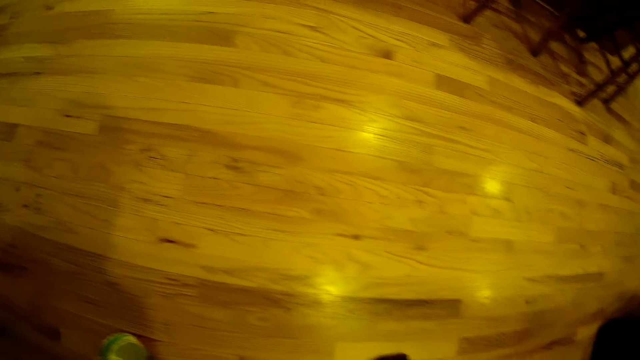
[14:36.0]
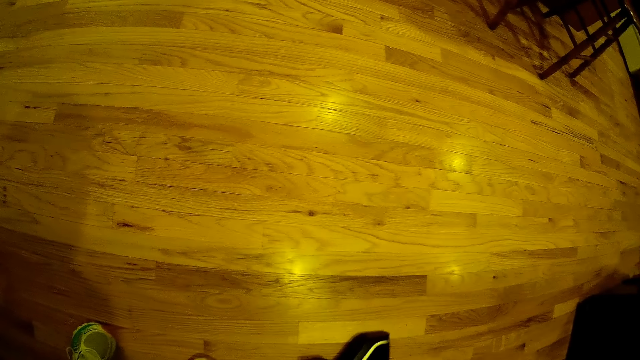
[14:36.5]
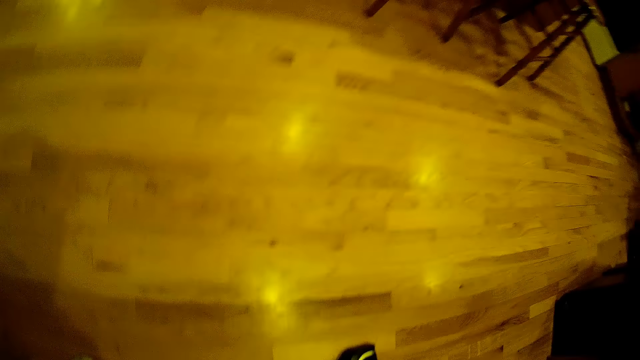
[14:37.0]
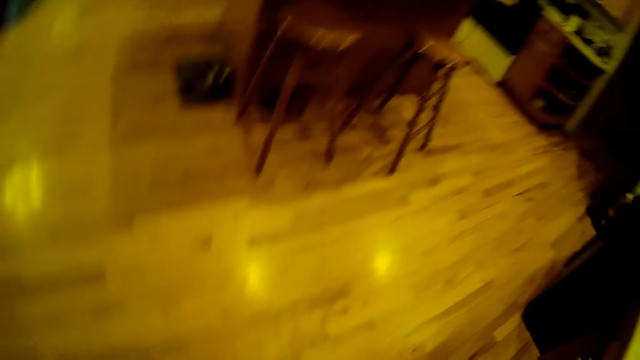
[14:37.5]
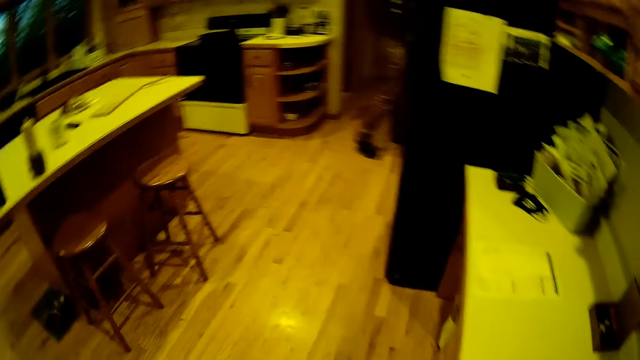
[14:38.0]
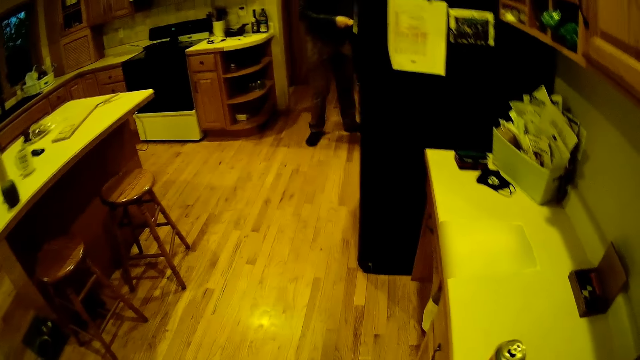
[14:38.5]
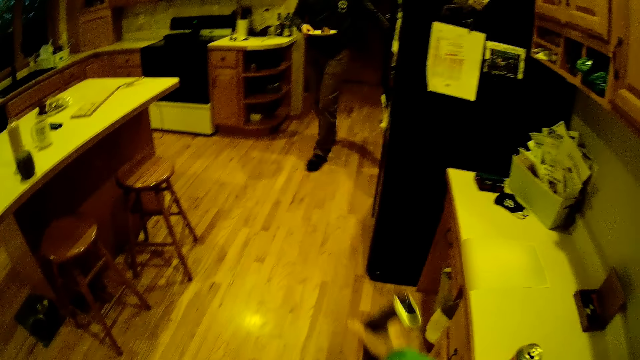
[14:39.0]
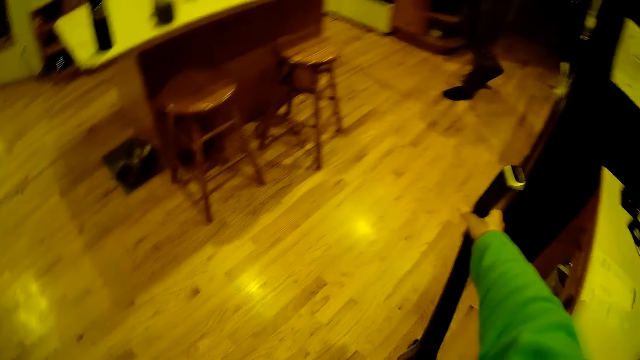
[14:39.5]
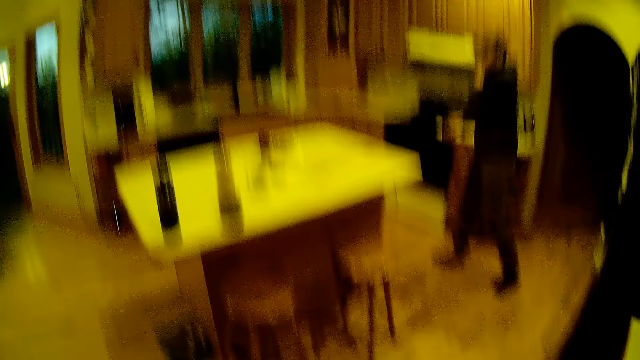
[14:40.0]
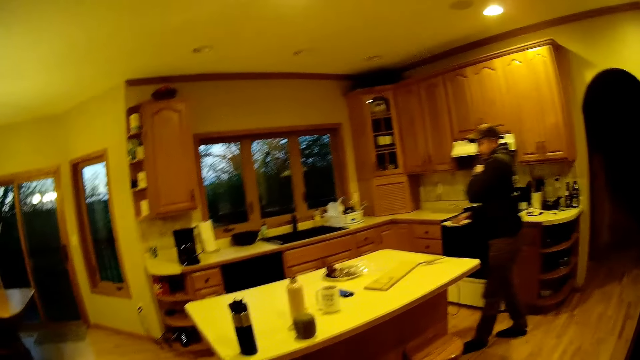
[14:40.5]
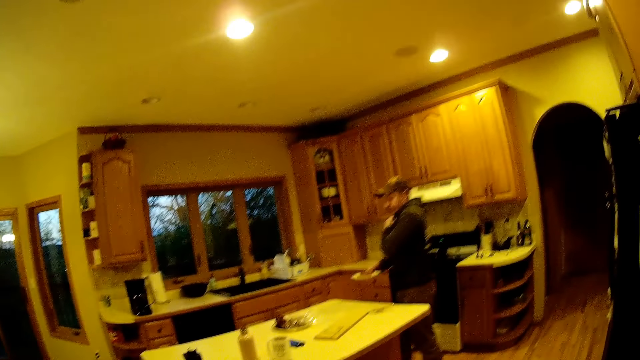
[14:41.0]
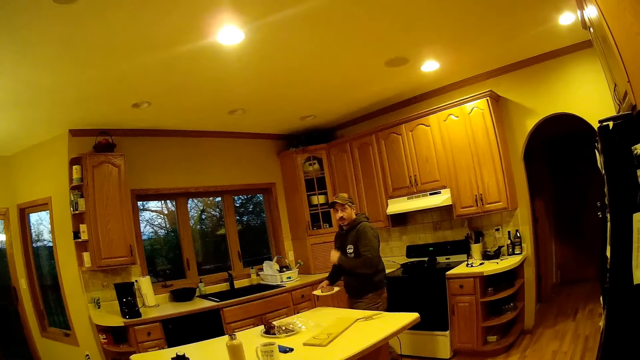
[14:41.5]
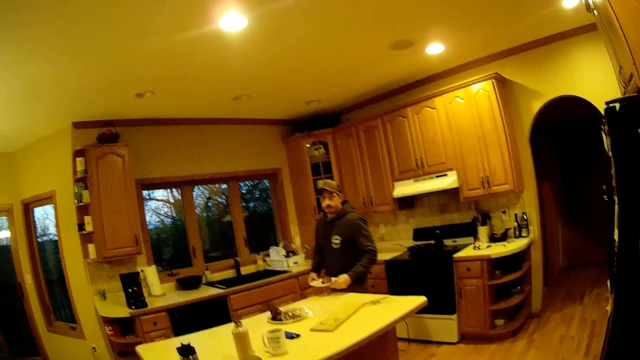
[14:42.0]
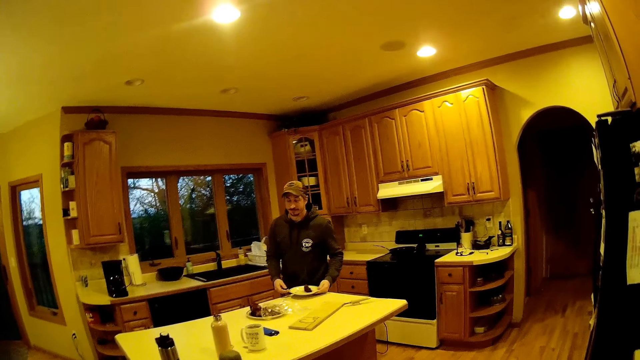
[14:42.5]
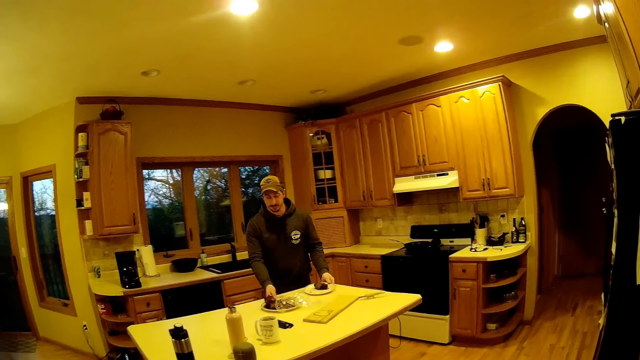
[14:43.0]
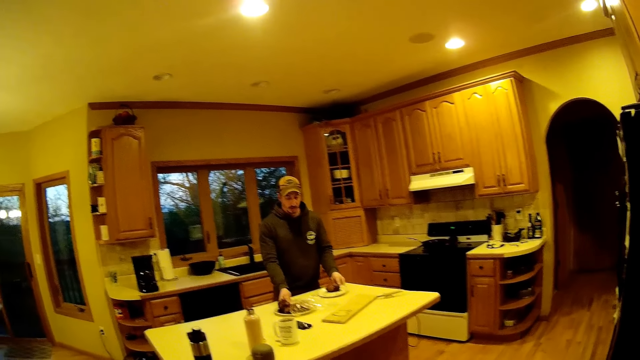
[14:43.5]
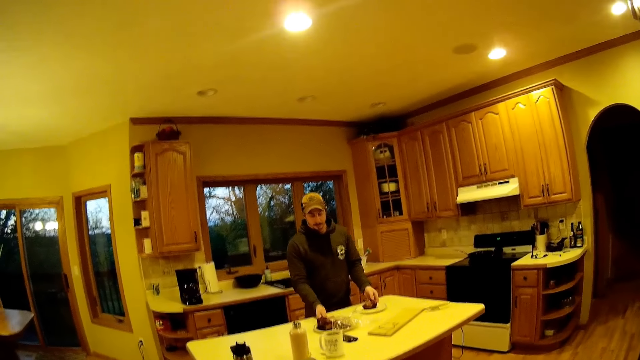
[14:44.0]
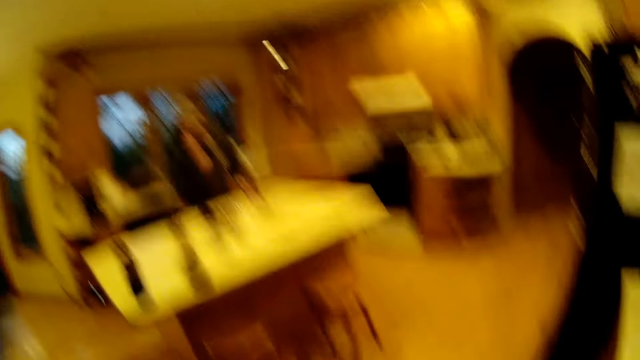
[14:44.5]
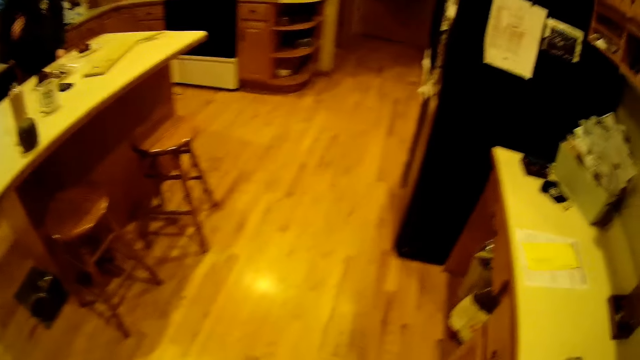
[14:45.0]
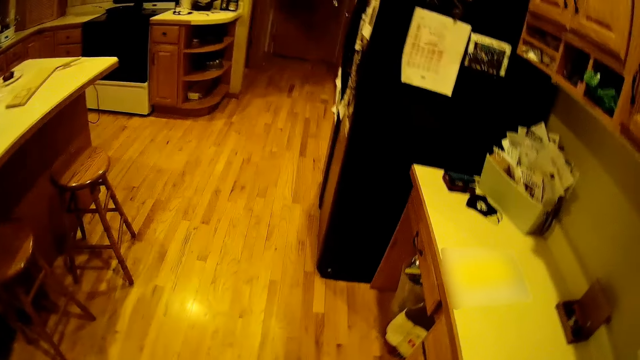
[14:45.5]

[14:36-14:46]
The man carries a plate with a piece of meat to the kitchen table with his right hand. The camera wearer adjusts the vacuum cleaner. The man drops the plate on the kitchen table with his left hand. He pushes a plate of food with plastic wrap on the kitchen table with his right hand.

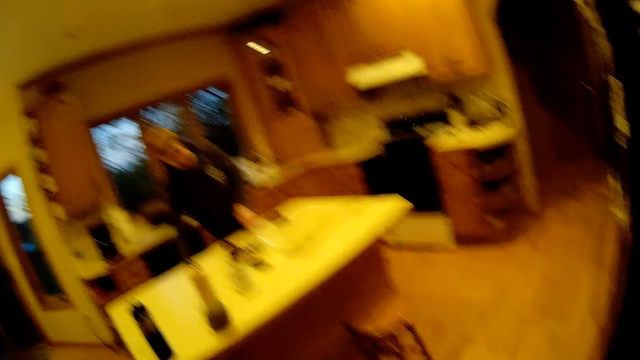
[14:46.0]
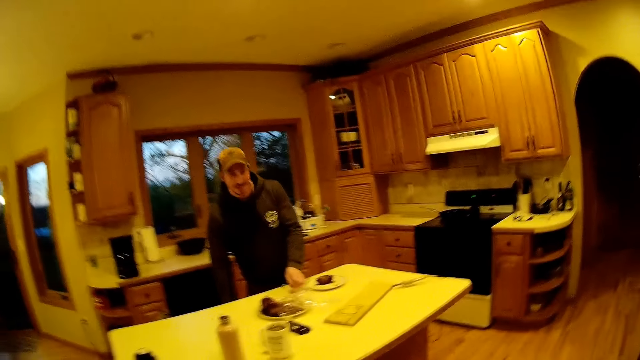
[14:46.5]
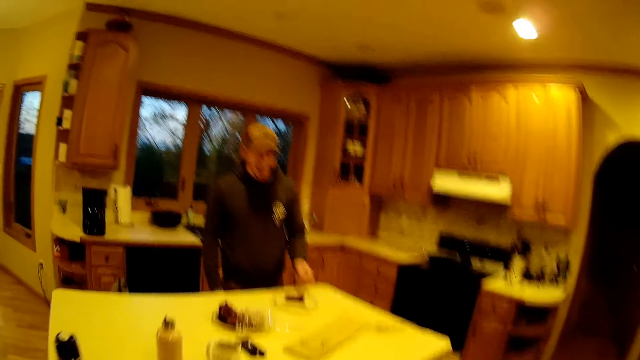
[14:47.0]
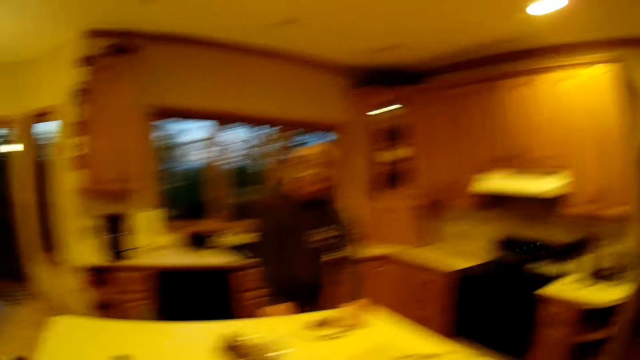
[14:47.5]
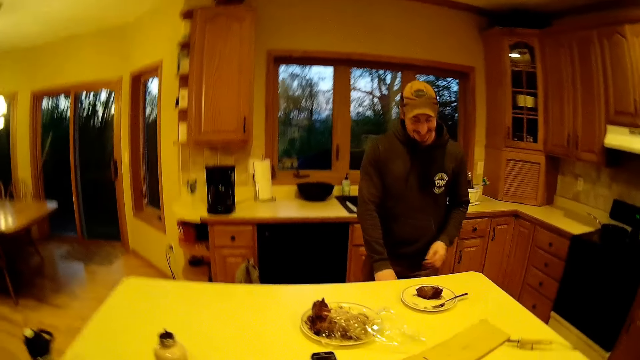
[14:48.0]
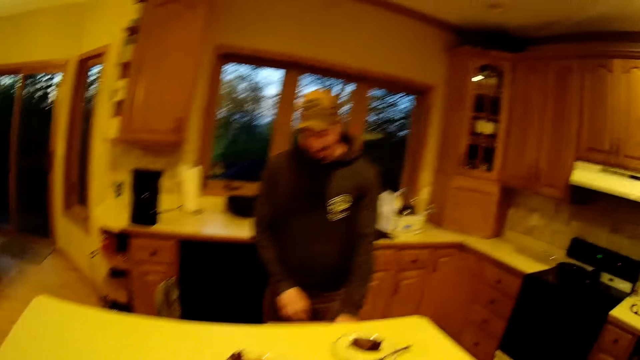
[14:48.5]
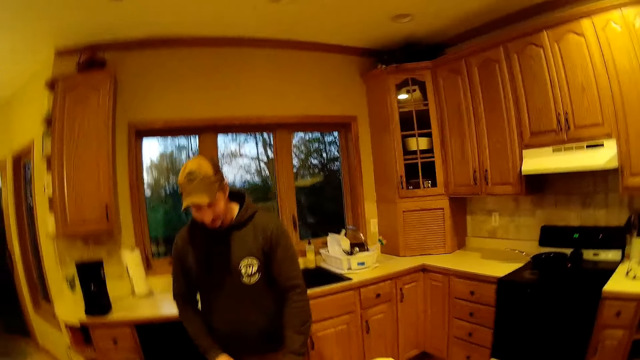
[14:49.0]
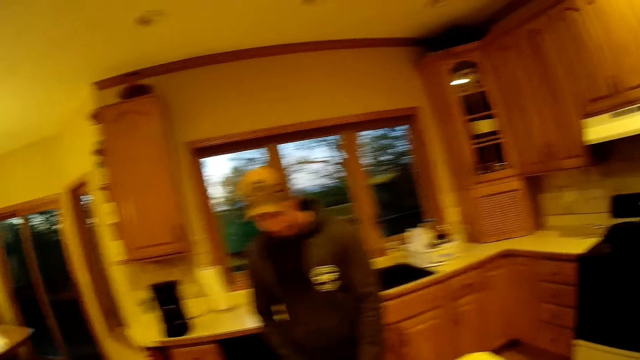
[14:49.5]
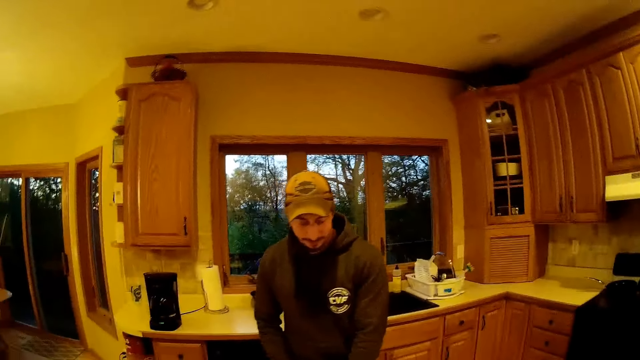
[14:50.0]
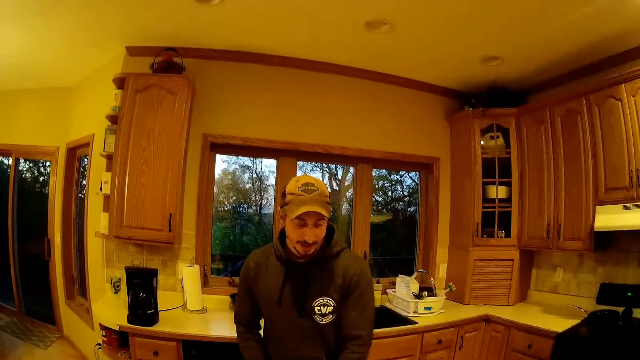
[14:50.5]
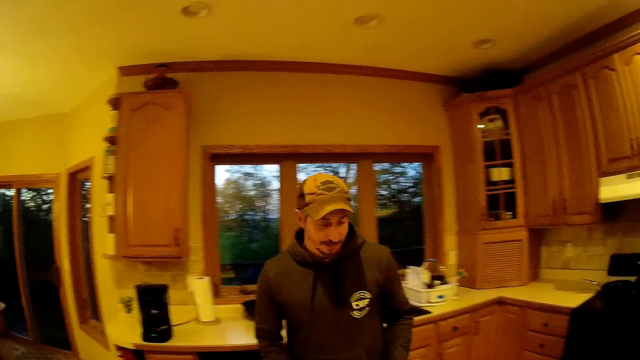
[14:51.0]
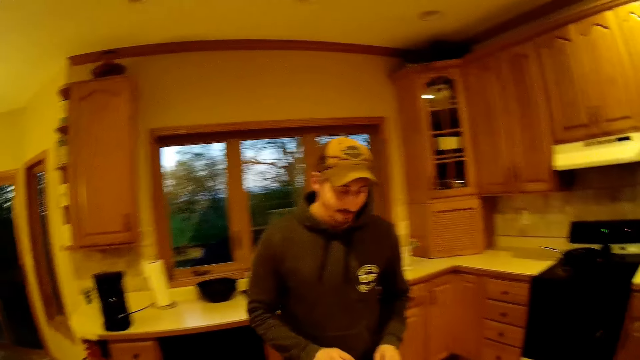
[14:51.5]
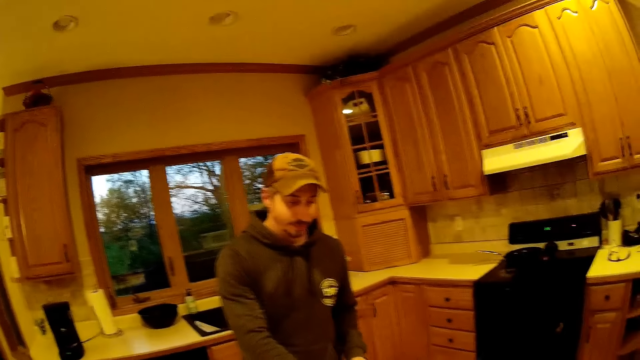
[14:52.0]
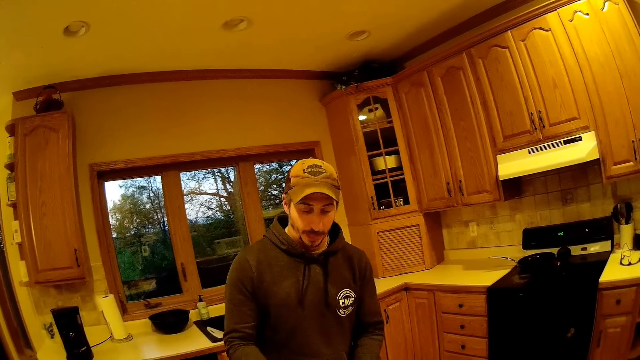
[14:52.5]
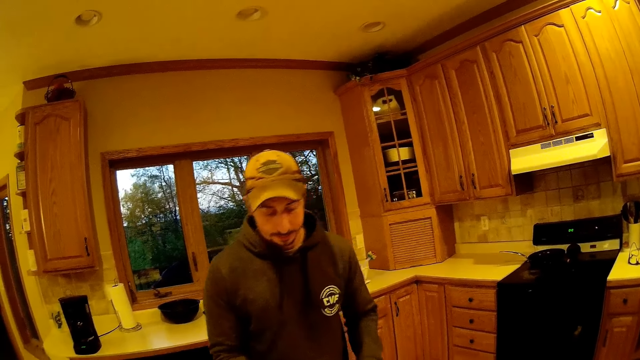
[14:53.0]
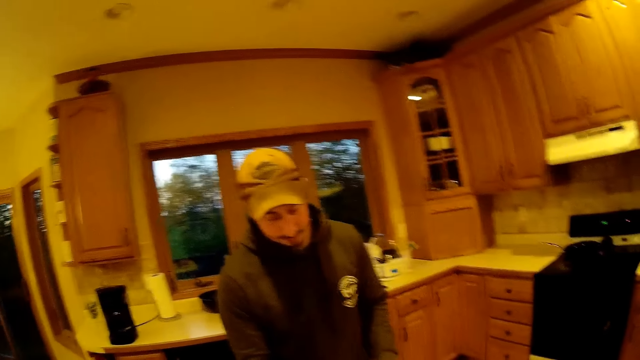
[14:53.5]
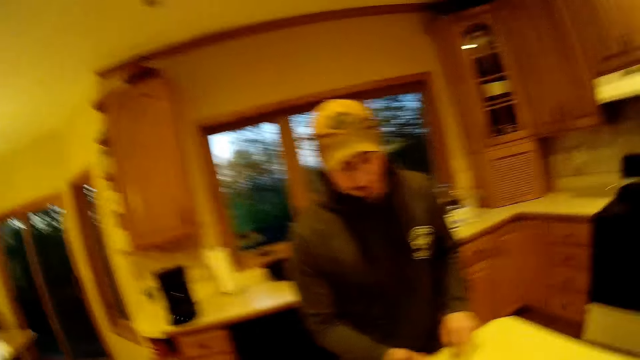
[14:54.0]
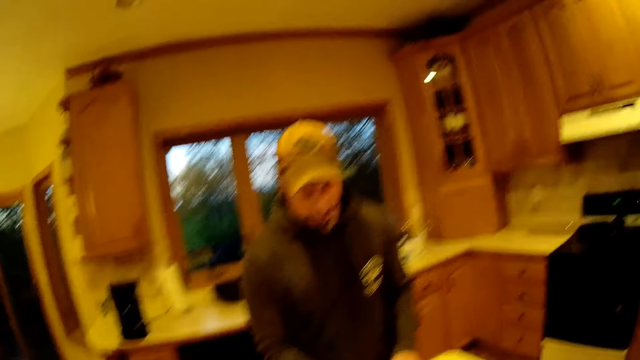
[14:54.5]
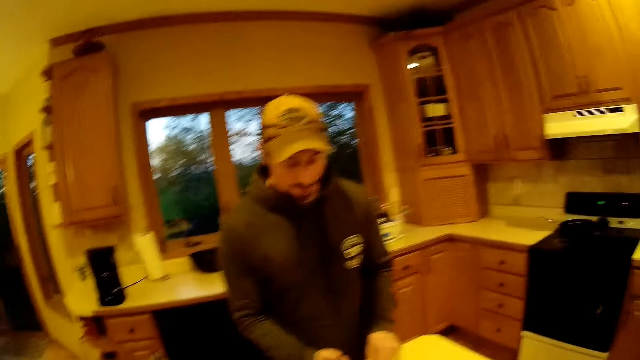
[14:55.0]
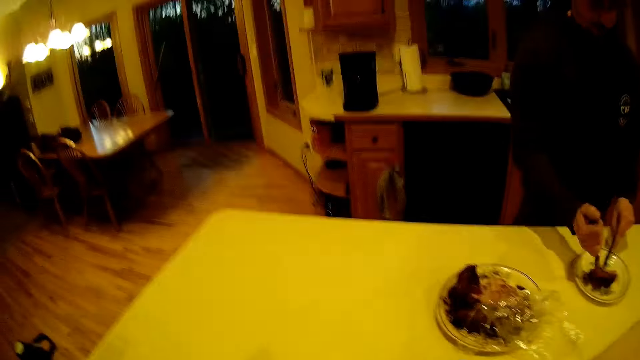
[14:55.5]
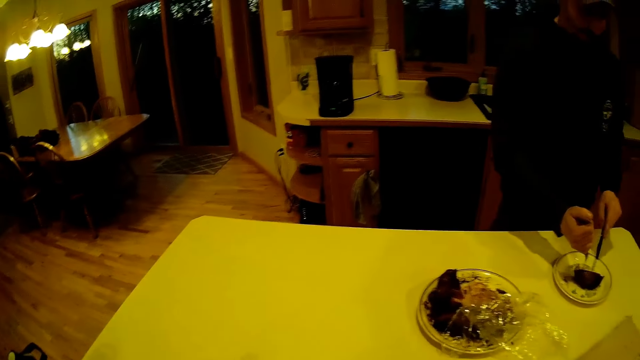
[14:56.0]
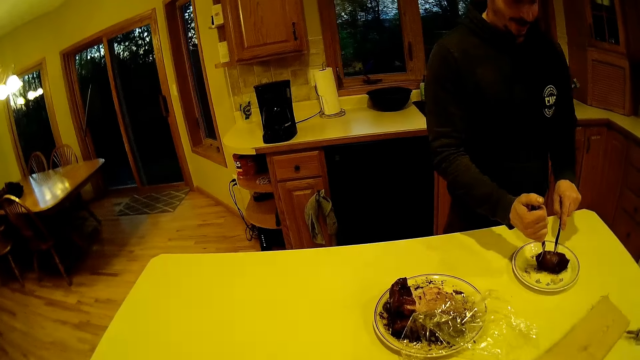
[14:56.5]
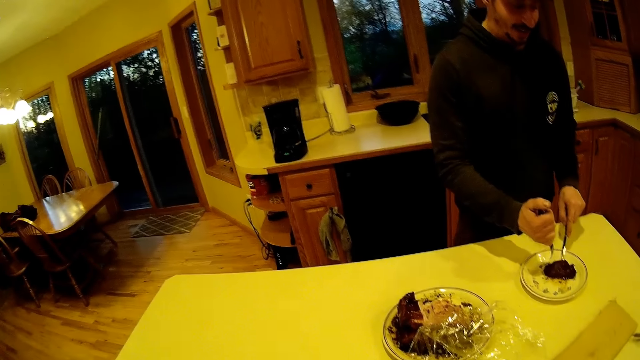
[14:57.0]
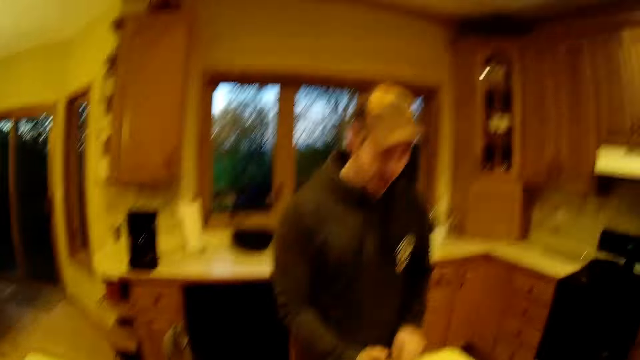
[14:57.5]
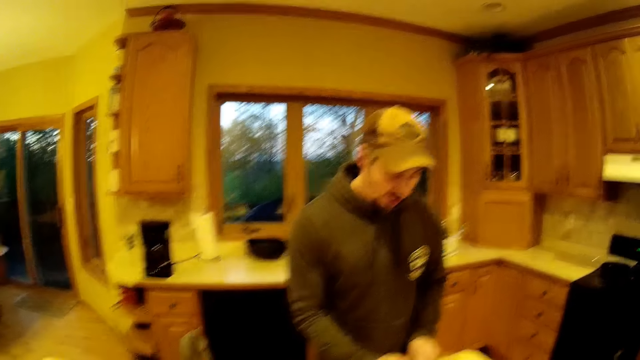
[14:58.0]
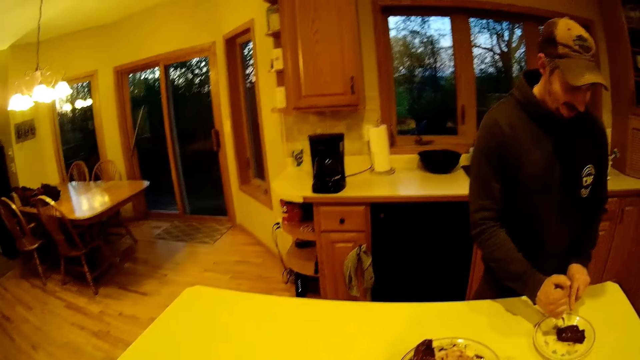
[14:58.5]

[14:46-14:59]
The man picks up a fork from the kitchen table with his left hand. The camera wearer walks towards the kitchen table. The man drops the fork in his left hand on the plate with the piece of meat. He opens a drawer under the kitchen table with his right hand and puts his left hand into the drawer. He cuts off a piece of meat on the plate with a knife and the fork in both hands. He adjusts the meat.
